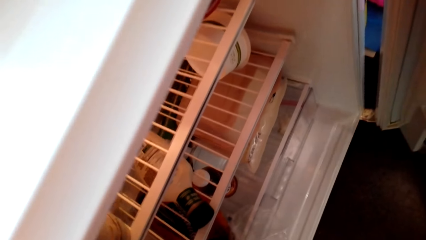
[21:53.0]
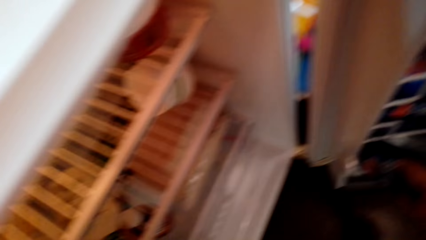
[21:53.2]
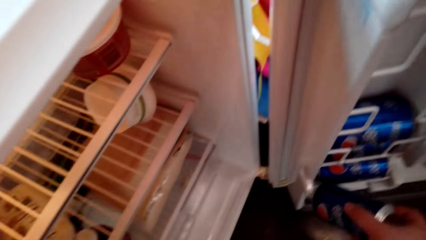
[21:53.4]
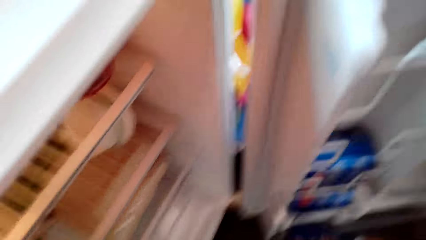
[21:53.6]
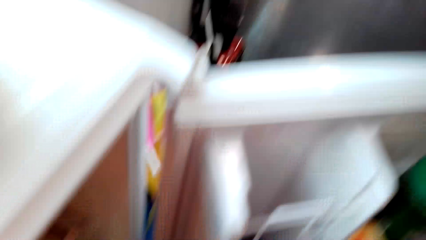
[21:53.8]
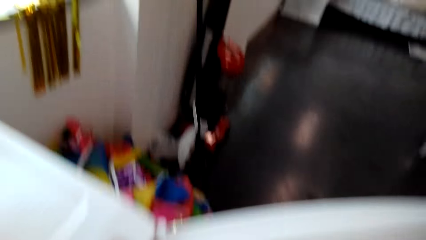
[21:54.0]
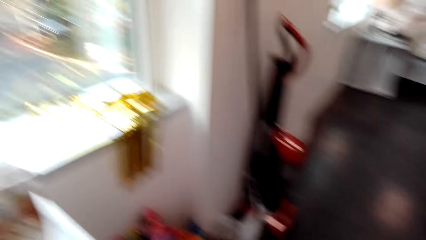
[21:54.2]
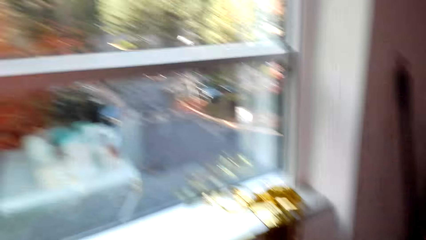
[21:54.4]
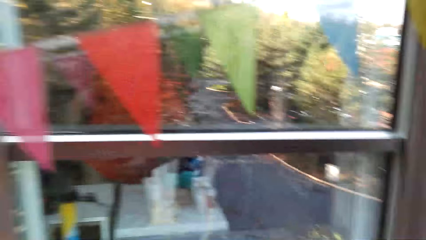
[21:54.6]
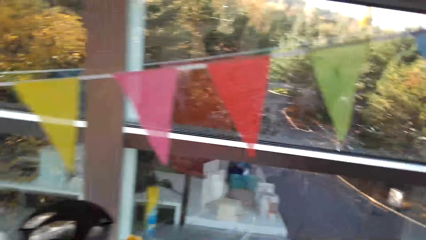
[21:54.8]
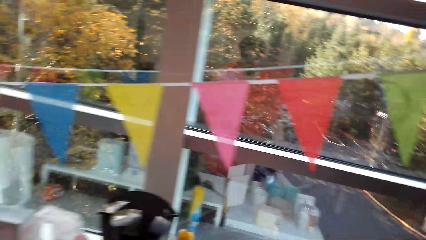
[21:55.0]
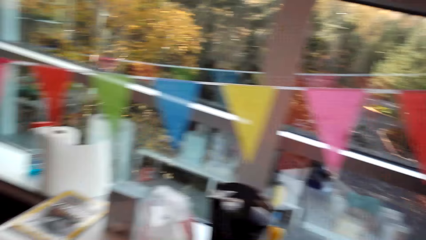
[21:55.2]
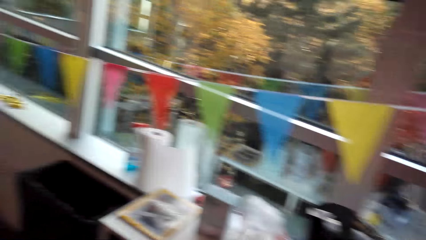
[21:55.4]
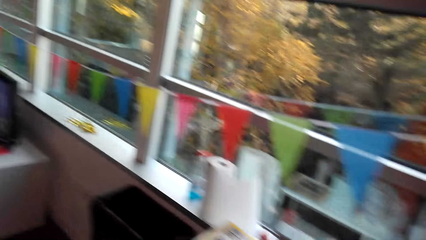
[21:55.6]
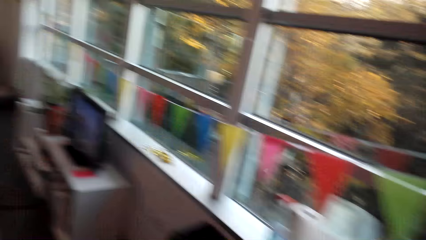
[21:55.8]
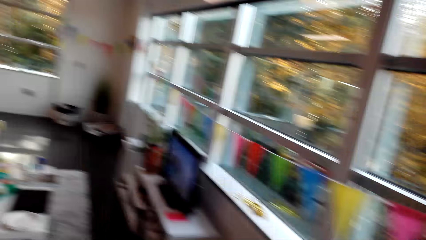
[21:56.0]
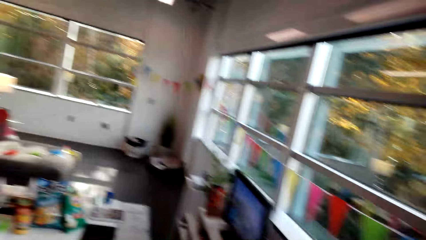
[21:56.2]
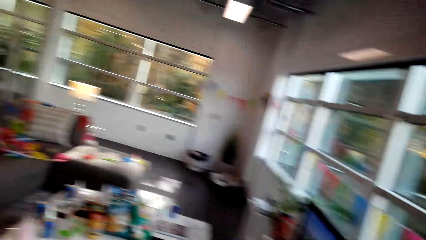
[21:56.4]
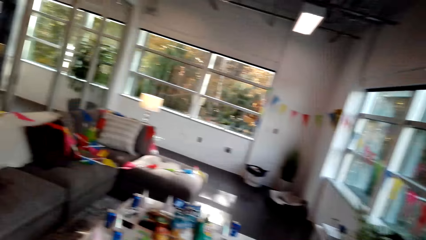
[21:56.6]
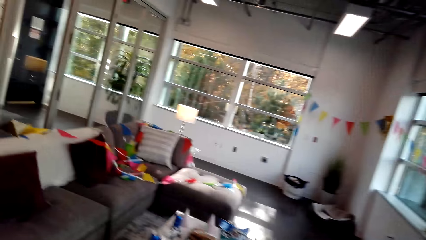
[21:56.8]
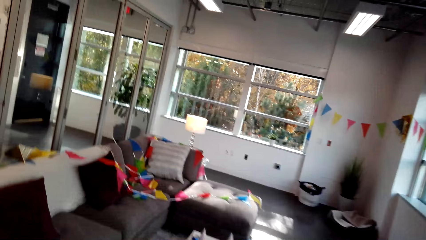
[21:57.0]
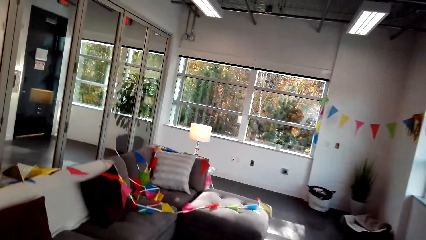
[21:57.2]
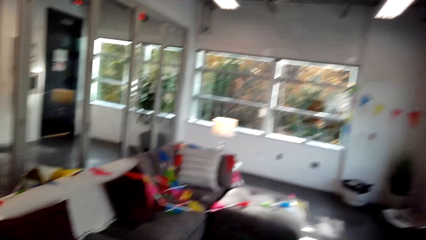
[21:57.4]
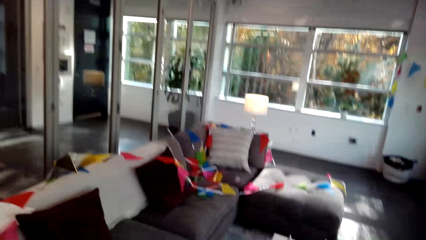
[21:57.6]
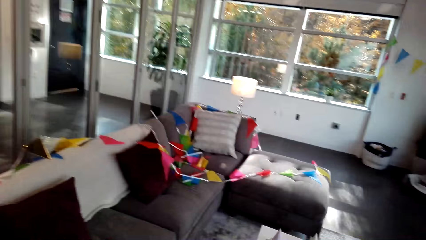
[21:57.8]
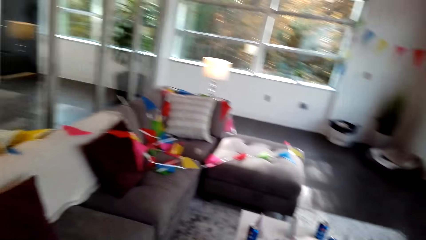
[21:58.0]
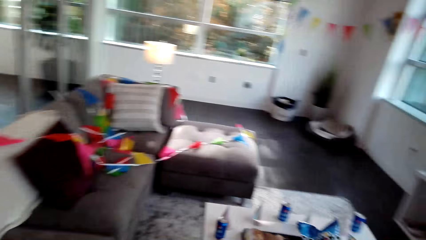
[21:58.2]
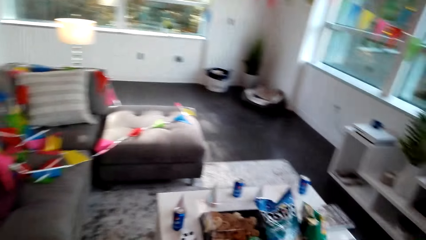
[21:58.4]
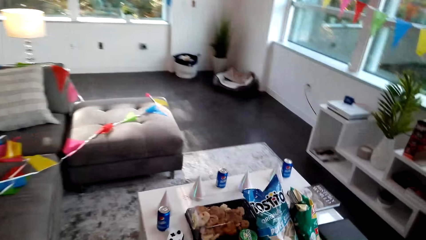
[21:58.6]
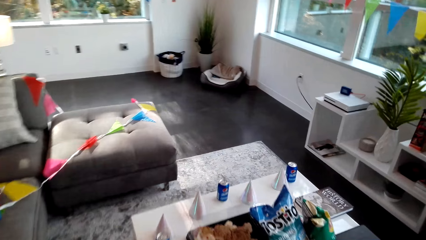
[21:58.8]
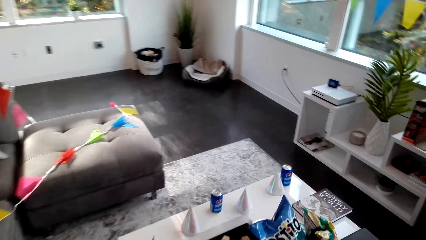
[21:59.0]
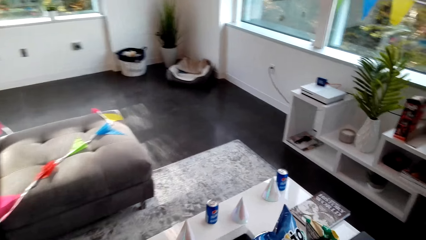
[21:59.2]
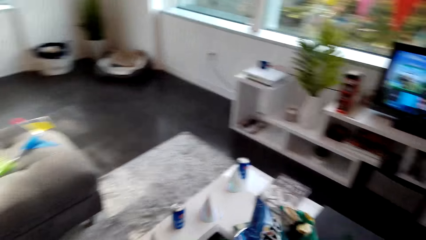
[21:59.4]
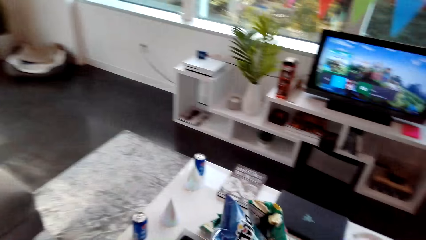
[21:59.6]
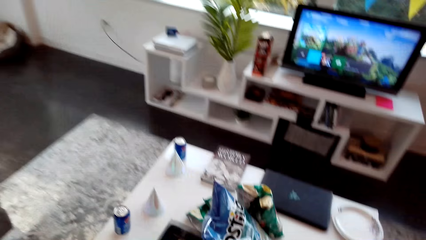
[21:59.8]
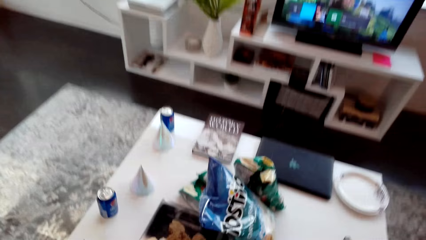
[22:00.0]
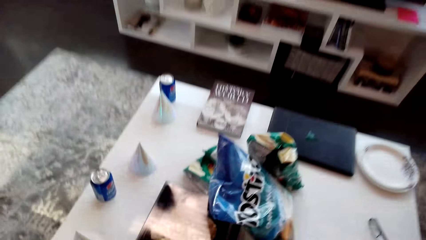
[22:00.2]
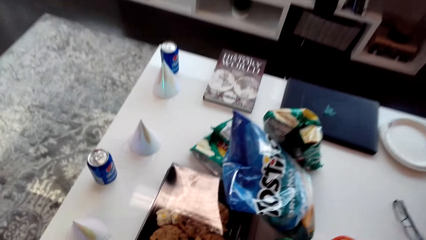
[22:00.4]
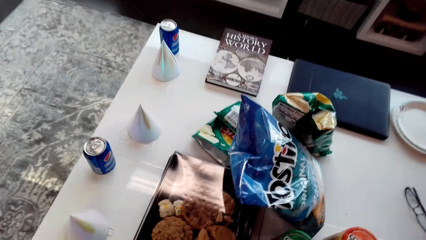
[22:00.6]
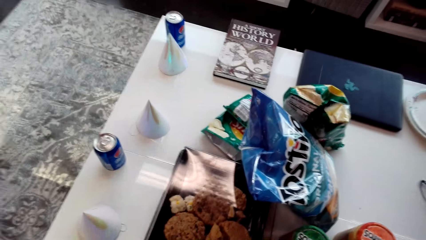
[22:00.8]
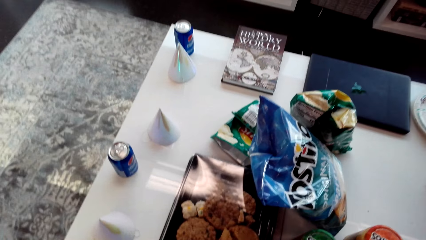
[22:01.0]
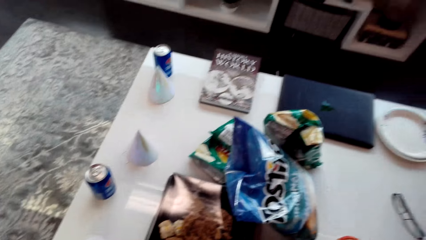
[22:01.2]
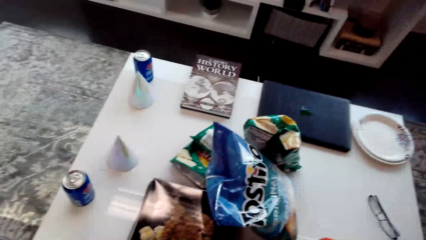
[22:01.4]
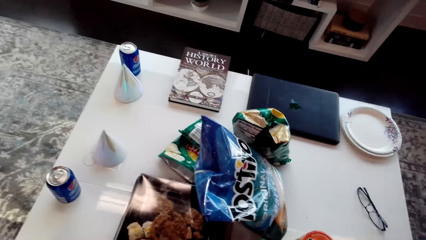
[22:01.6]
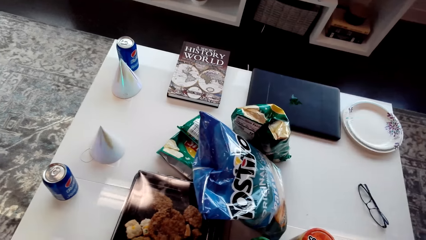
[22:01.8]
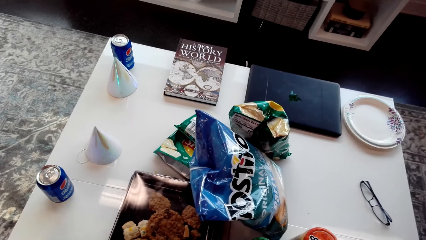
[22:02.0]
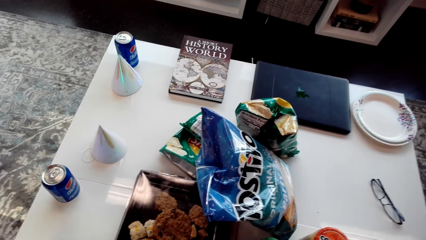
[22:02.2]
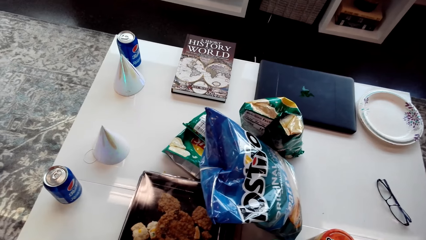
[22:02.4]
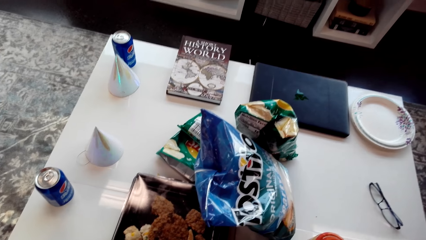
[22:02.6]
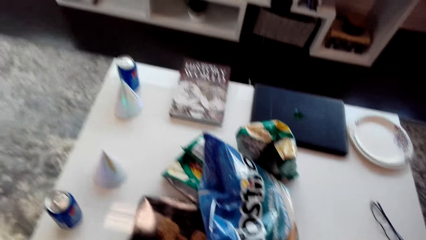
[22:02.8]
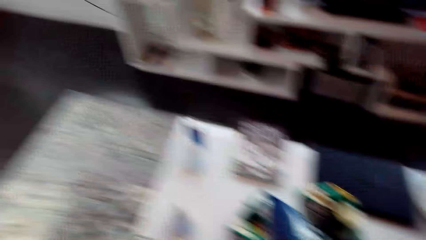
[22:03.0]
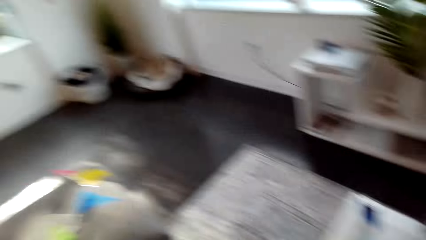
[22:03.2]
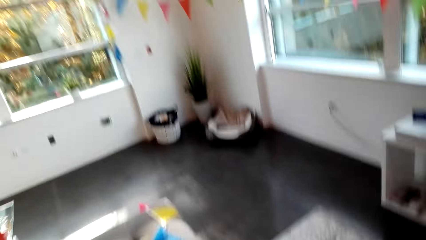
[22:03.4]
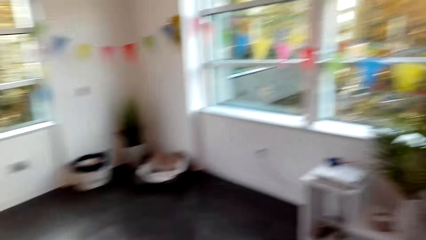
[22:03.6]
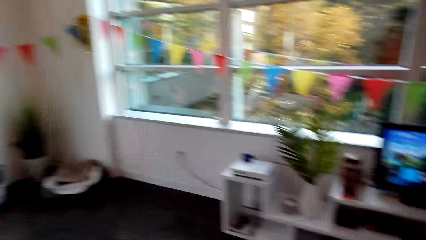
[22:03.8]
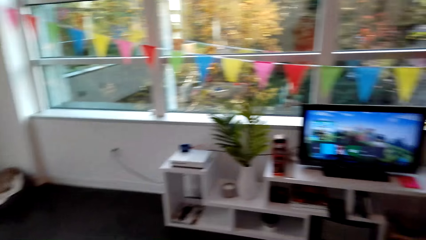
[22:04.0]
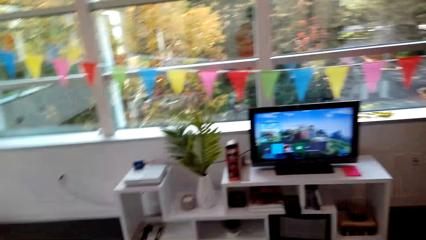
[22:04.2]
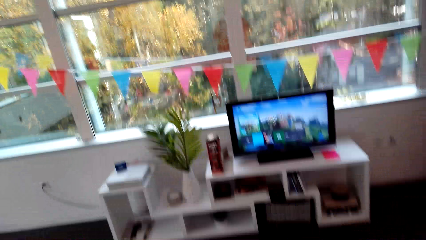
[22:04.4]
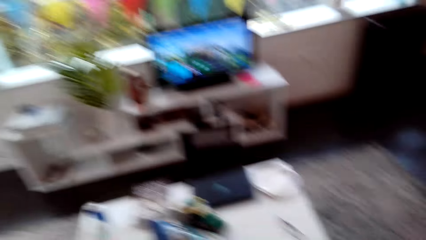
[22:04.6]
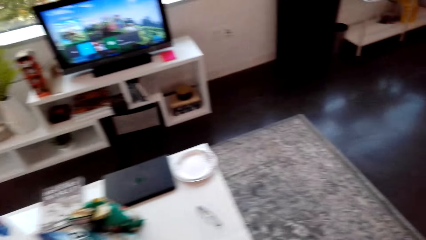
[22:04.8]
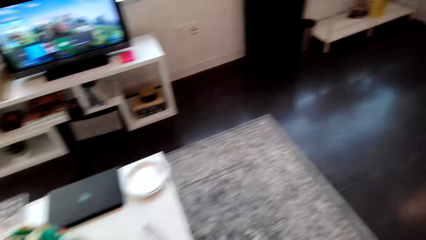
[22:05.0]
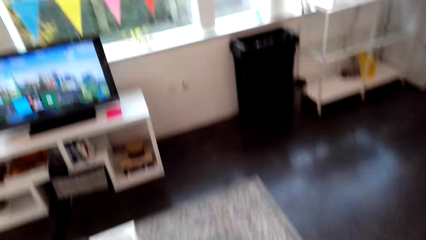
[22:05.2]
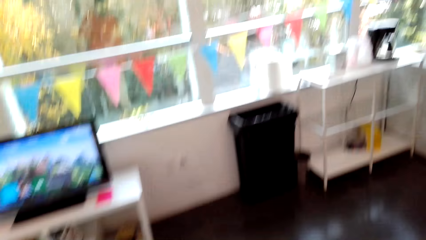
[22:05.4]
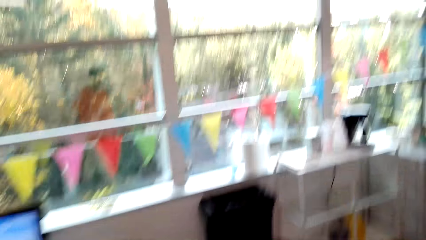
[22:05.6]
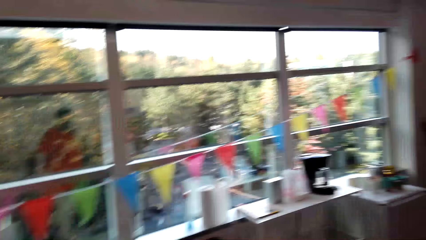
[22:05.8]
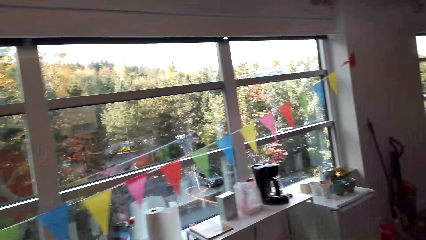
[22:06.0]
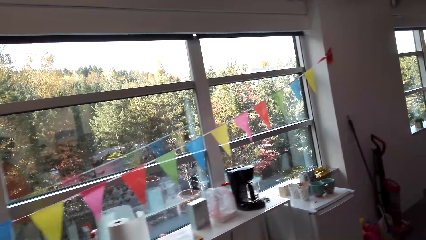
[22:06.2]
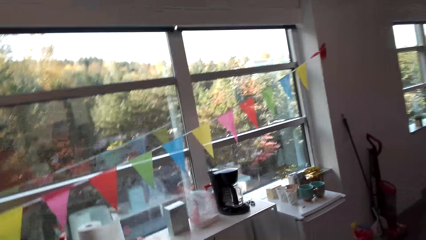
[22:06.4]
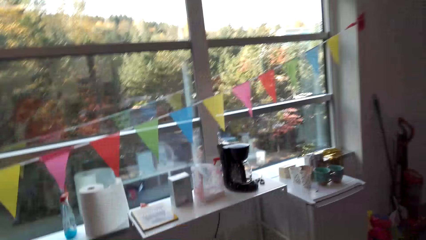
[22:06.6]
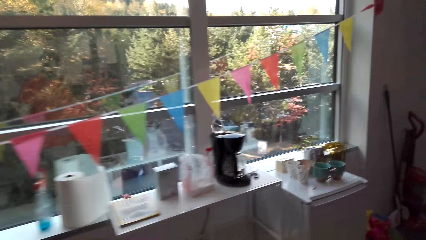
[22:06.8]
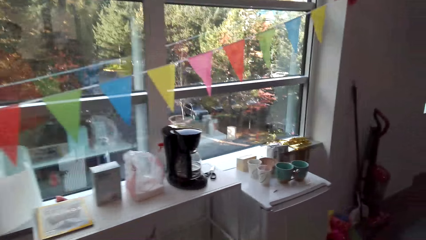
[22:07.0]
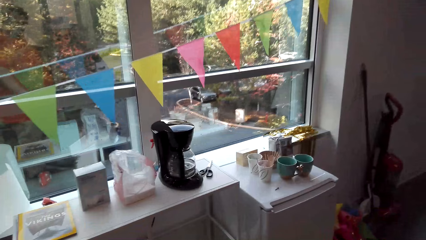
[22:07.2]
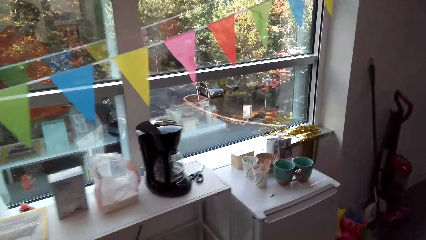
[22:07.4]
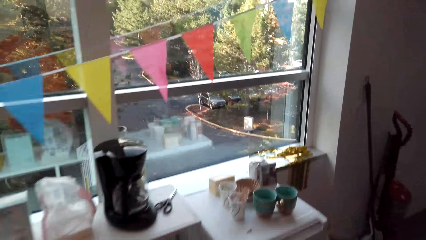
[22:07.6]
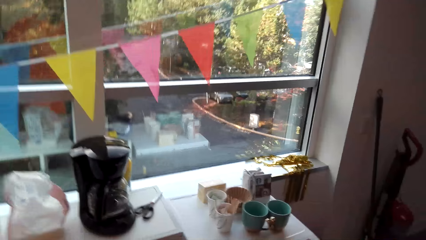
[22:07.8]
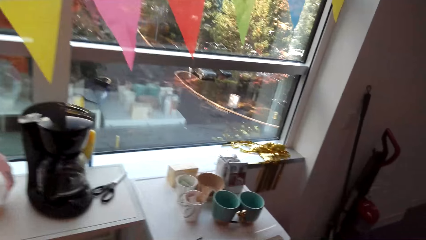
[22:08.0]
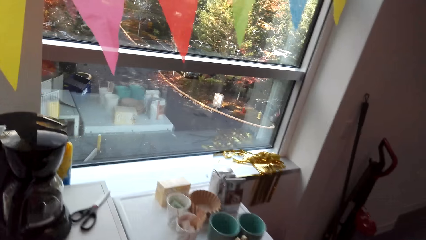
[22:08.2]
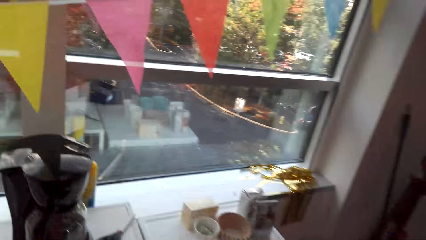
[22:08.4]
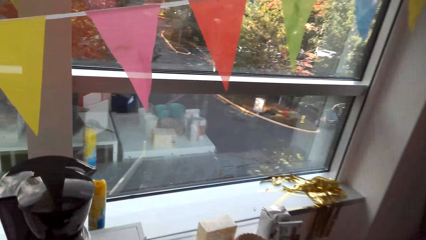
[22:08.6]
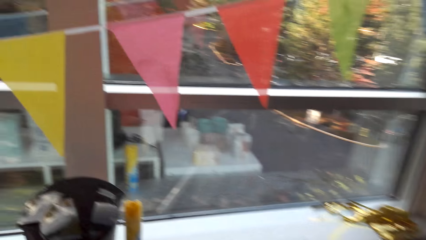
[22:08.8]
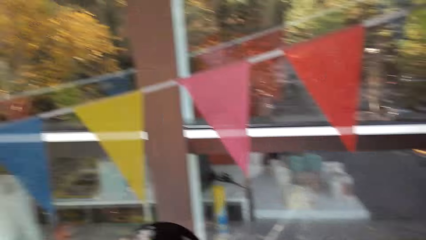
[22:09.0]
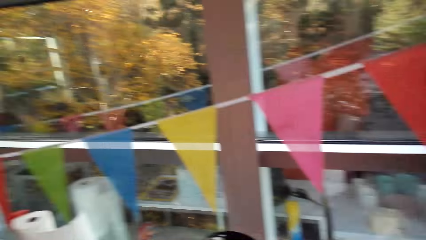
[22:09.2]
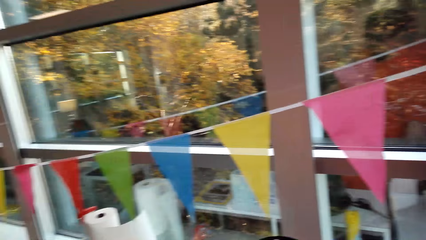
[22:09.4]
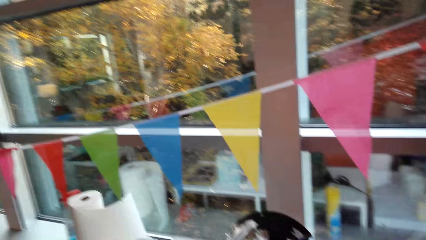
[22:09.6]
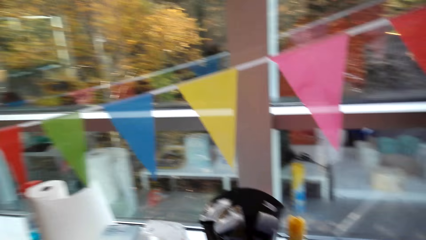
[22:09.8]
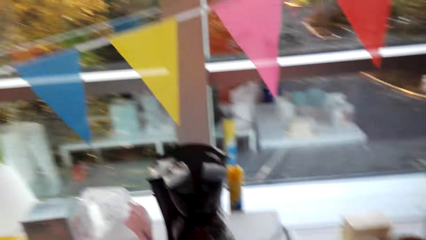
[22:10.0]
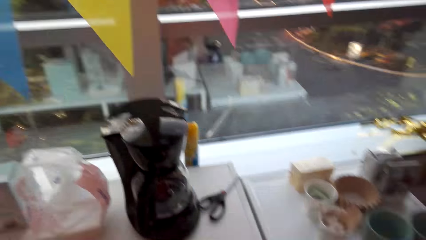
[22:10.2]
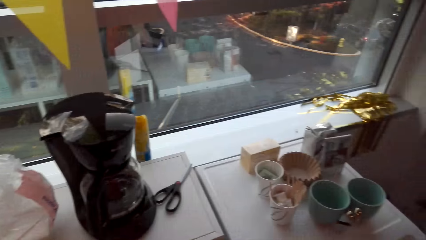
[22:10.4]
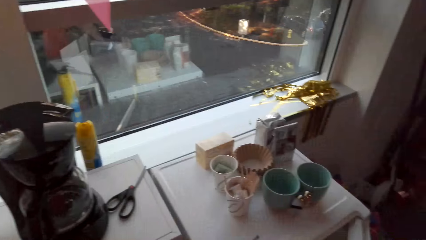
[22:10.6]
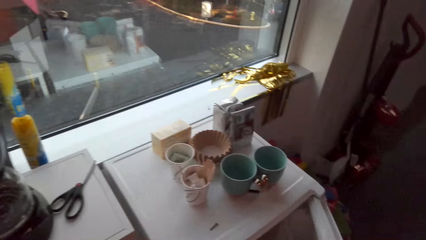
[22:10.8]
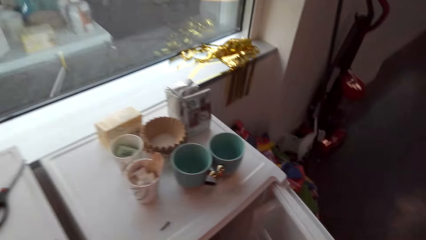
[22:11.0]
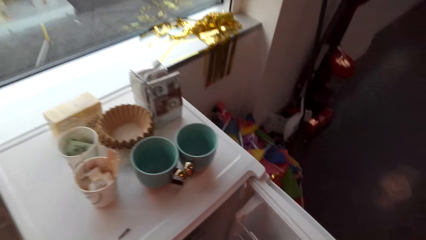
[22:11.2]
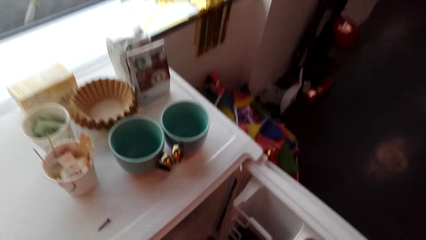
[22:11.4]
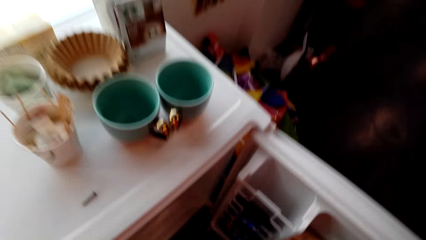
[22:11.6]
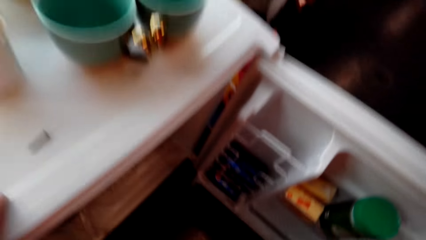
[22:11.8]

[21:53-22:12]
The camera wearer walks around the house. They put the Pepsi can on the table. They look around the house. They walk around the house. They open the fridge.
